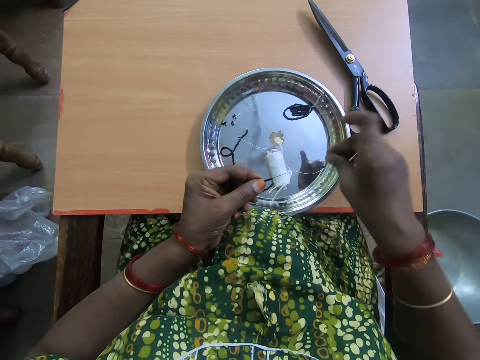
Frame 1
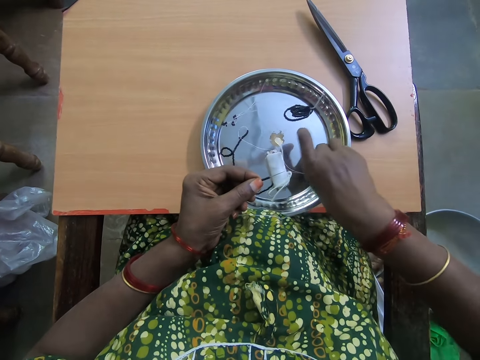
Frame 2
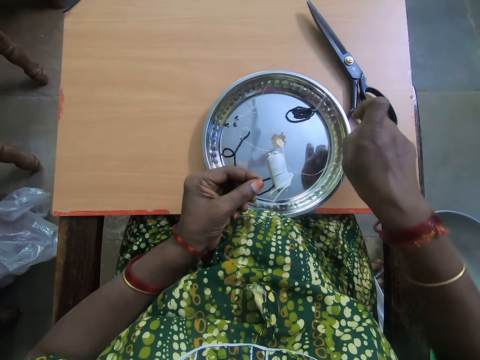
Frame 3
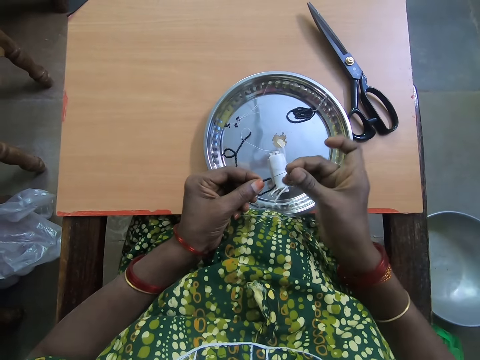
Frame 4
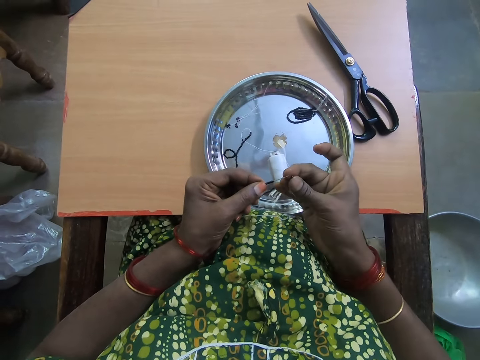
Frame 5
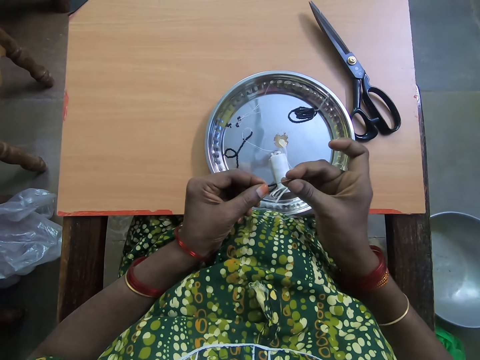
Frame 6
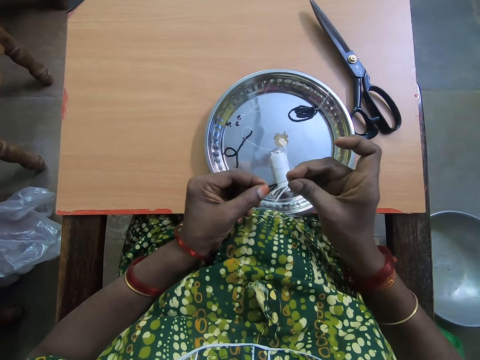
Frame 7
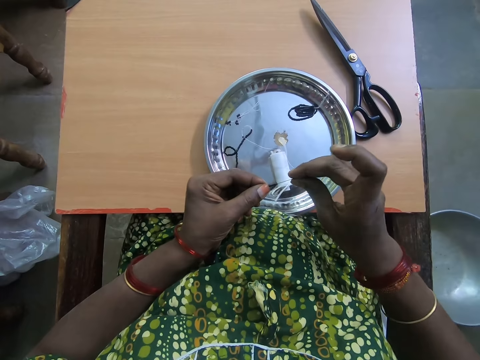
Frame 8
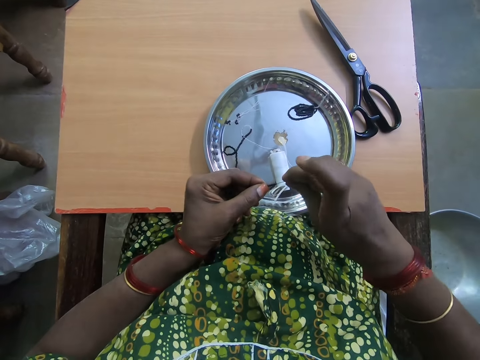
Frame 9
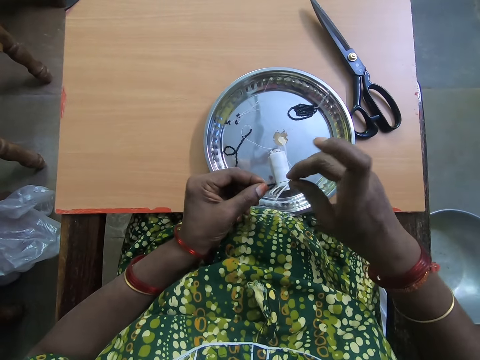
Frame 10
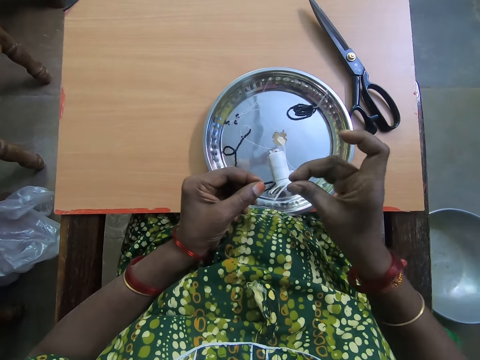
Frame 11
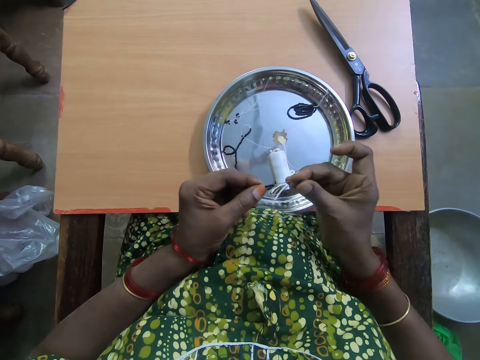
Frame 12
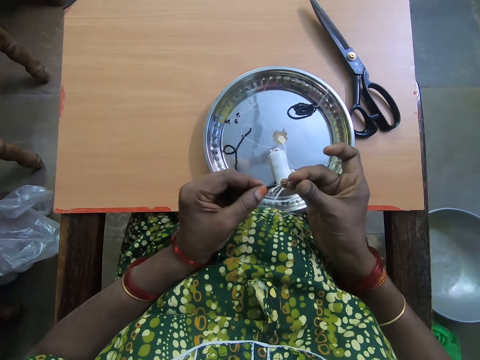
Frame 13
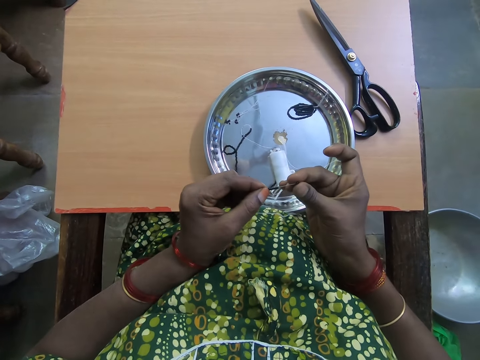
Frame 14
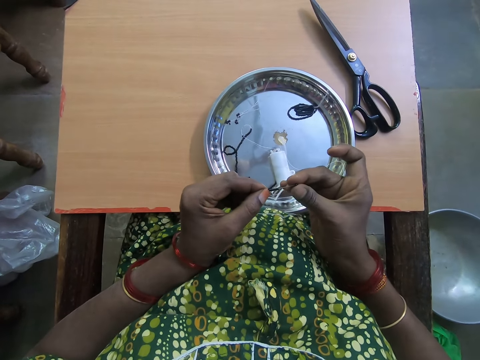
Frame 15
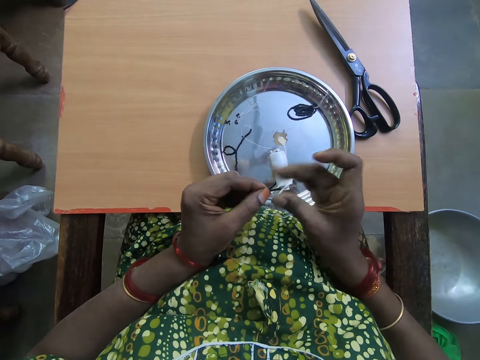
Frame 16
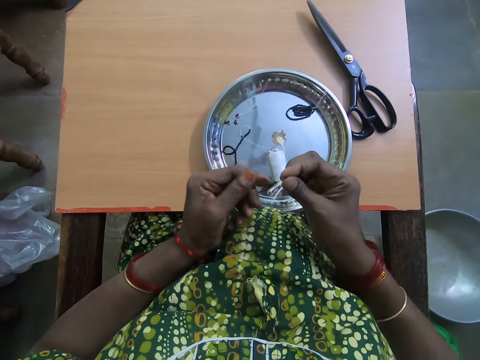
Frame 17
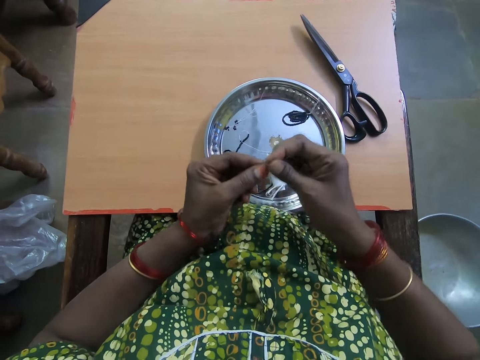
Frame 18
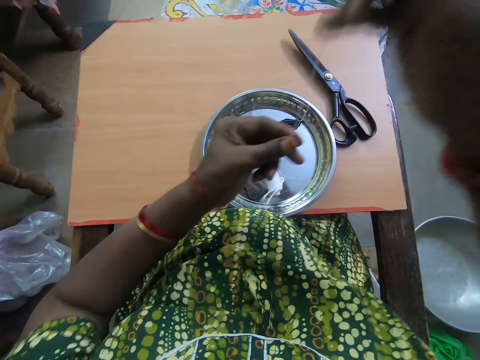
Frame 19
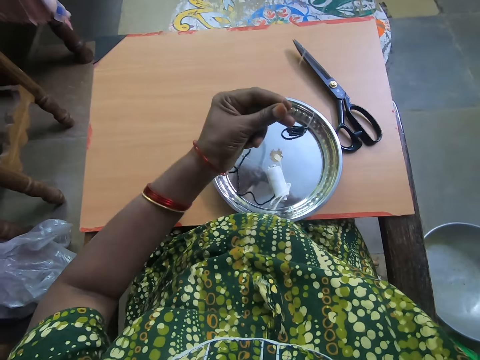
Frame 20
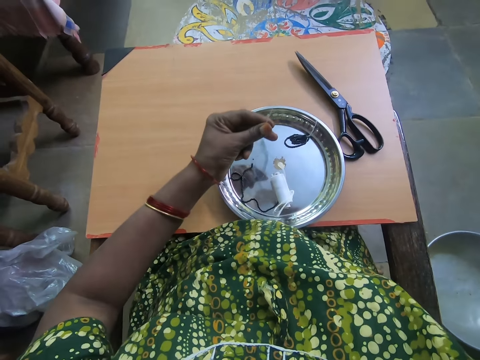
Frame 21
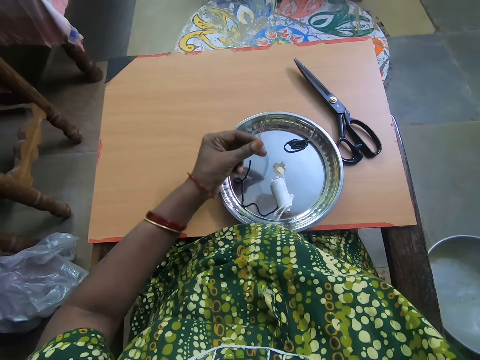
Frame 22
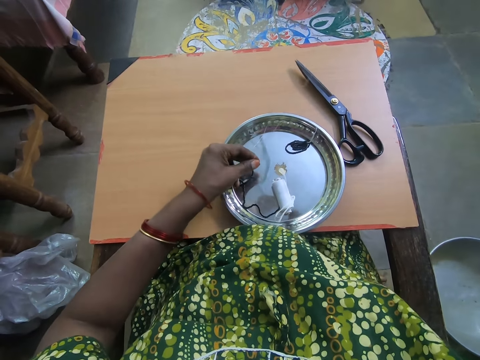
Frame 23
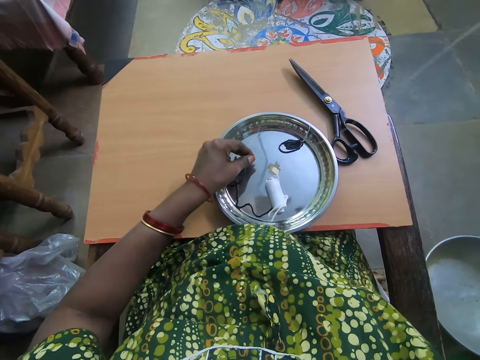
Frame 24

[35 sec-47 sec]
The camera wearer picks up a bead in the tray with her right hand. She fixes the bead in the needle in her left hand. She stretches the beads in the bracelet thread. She pushes the beads from the needle into the thread with her left hand.

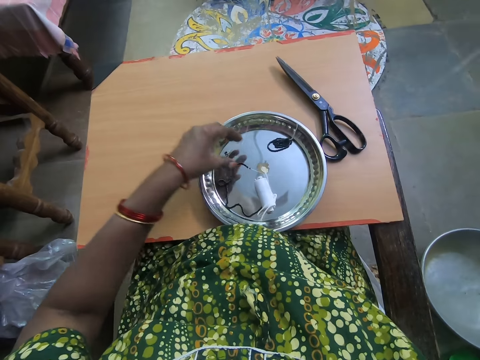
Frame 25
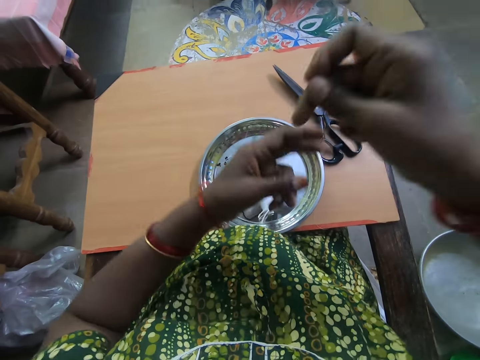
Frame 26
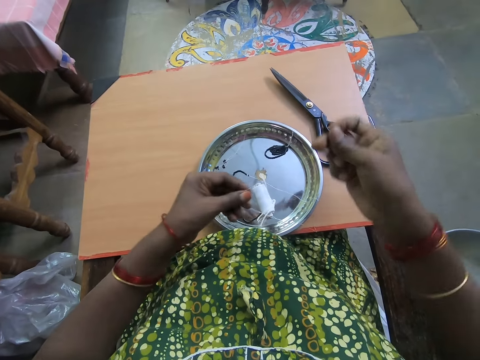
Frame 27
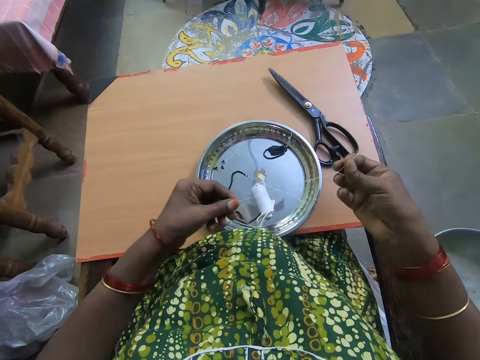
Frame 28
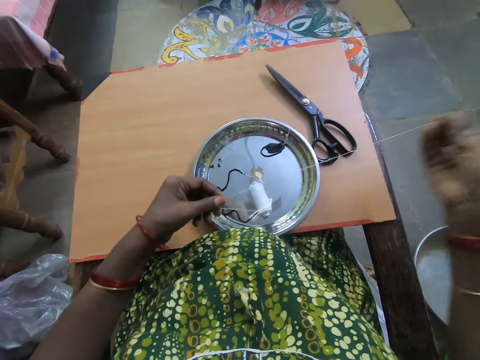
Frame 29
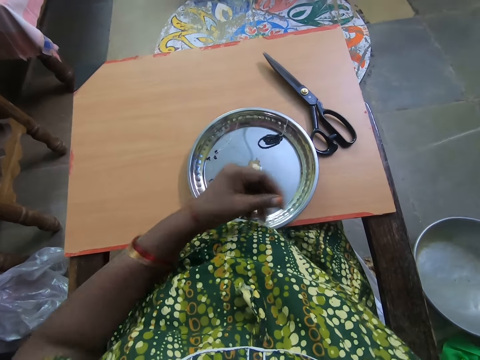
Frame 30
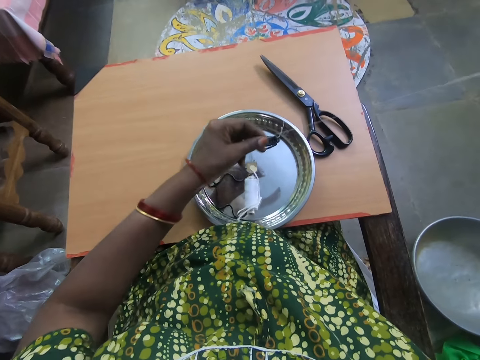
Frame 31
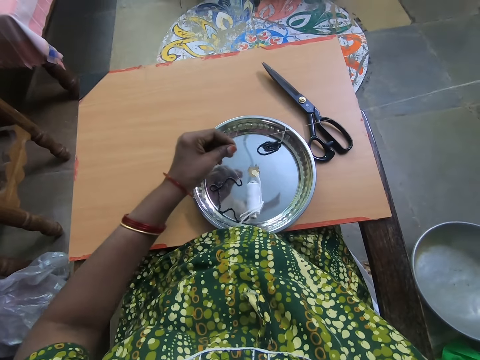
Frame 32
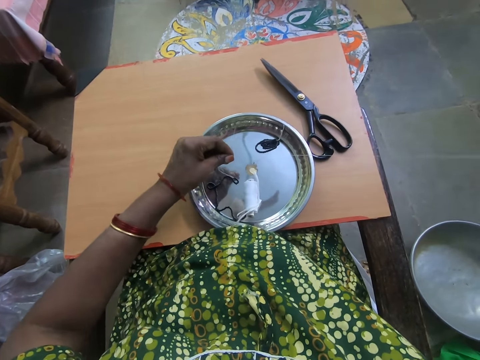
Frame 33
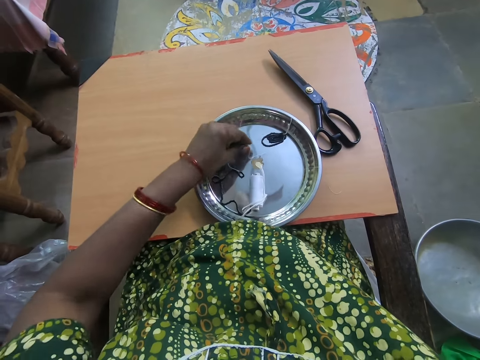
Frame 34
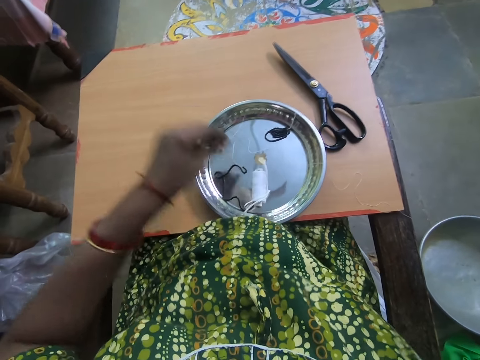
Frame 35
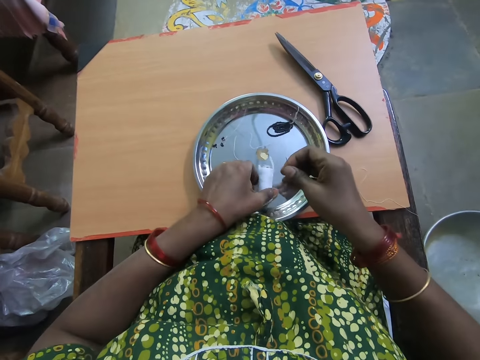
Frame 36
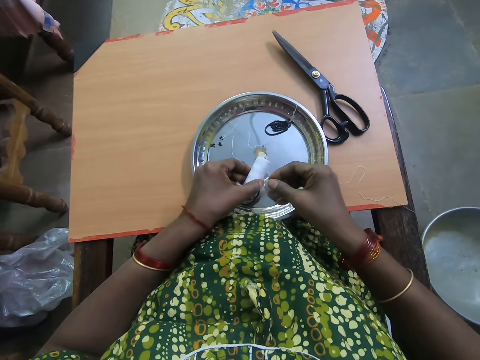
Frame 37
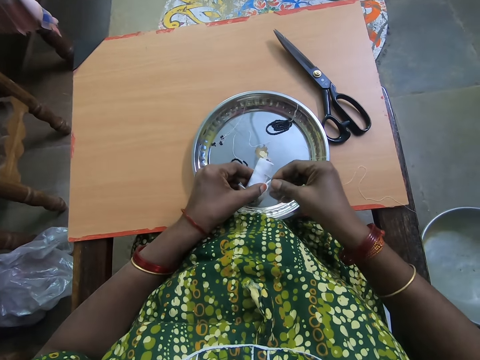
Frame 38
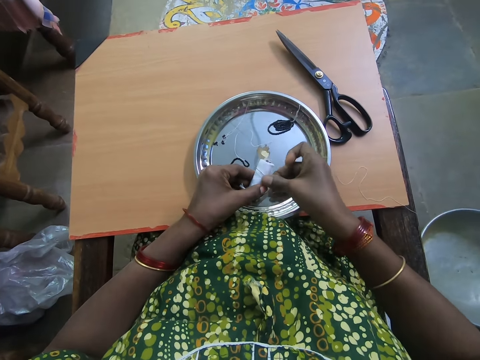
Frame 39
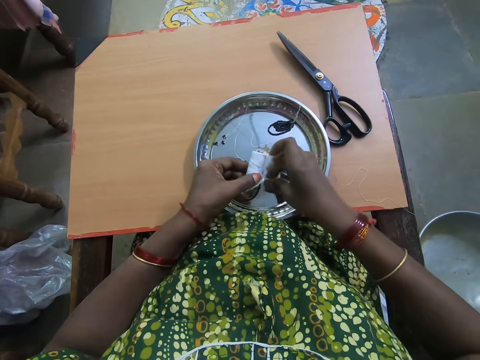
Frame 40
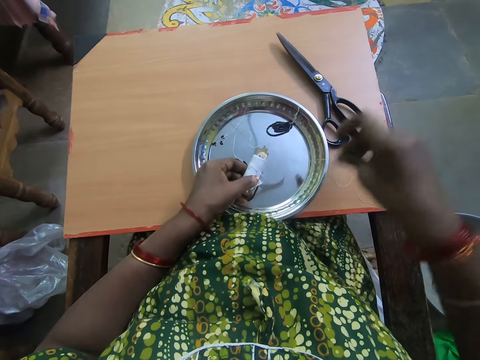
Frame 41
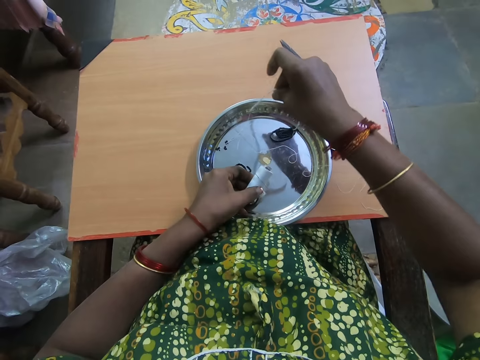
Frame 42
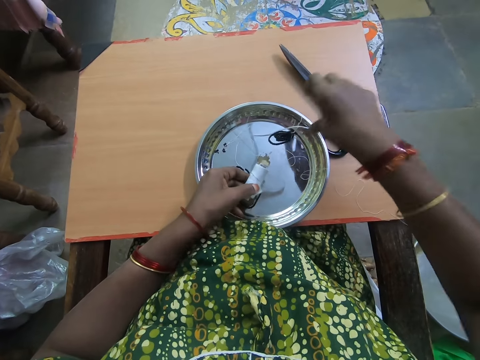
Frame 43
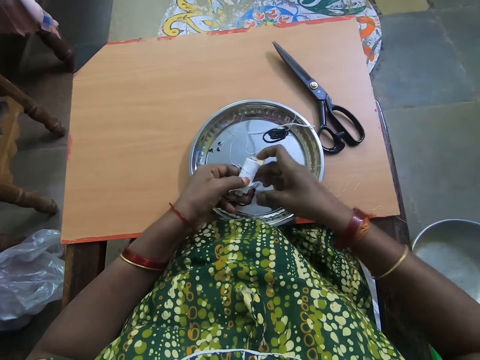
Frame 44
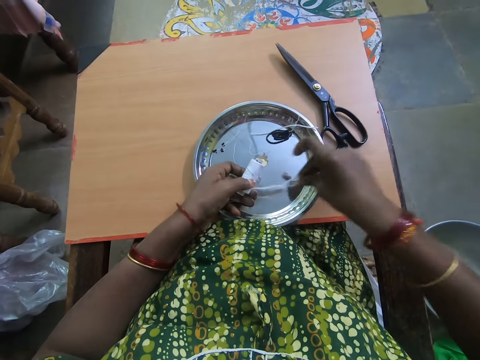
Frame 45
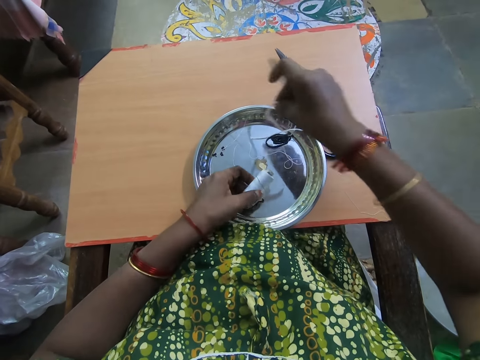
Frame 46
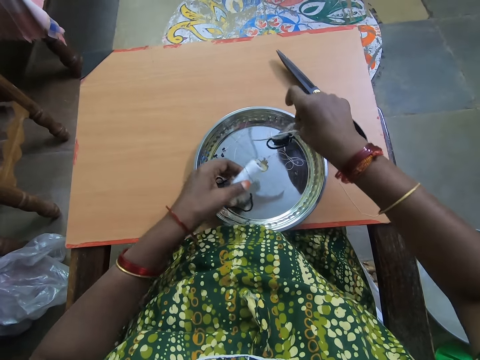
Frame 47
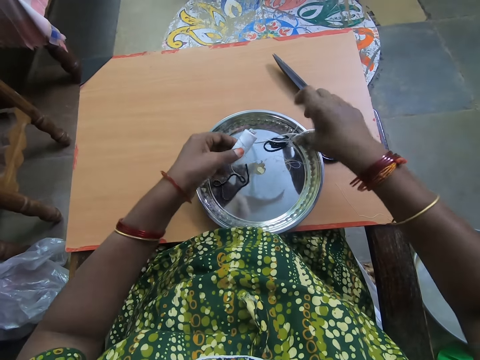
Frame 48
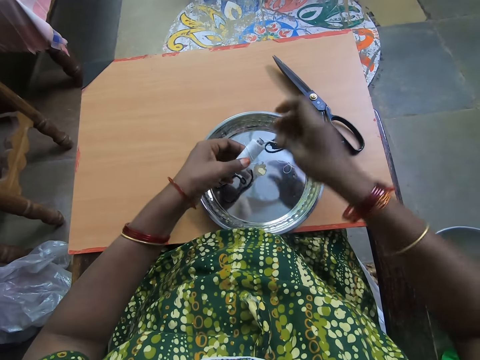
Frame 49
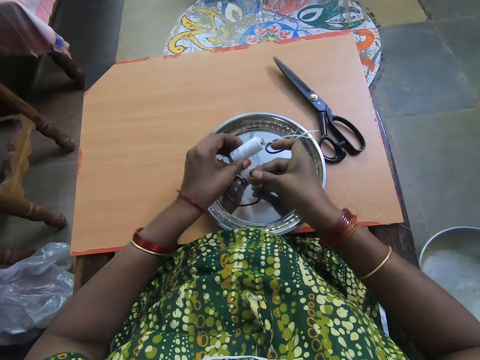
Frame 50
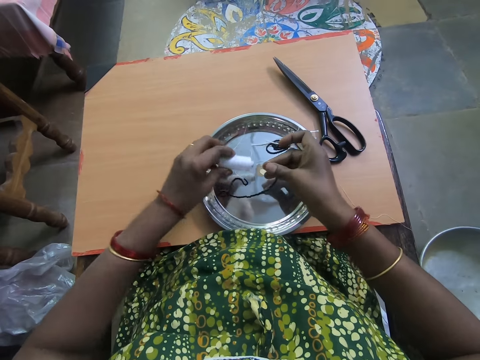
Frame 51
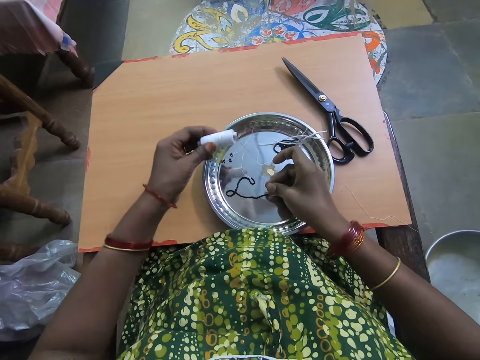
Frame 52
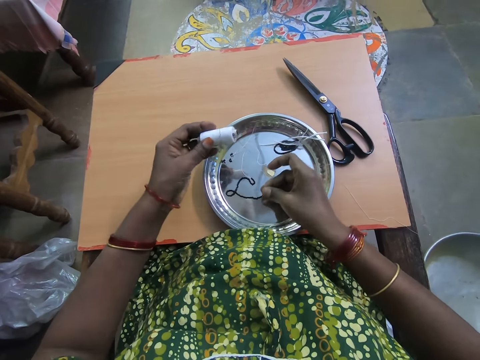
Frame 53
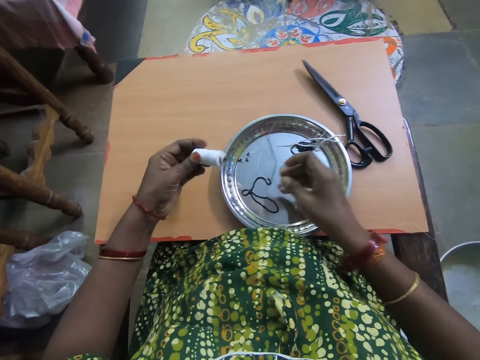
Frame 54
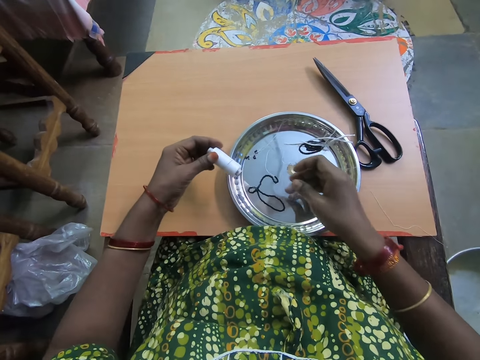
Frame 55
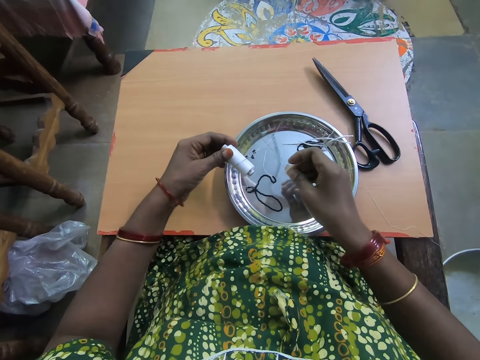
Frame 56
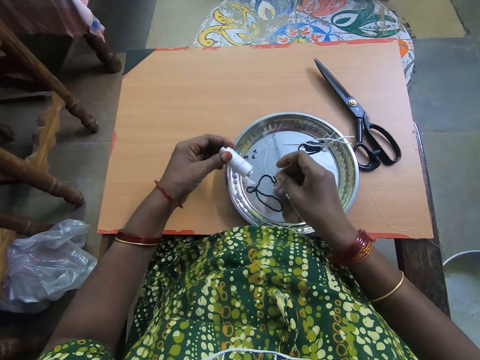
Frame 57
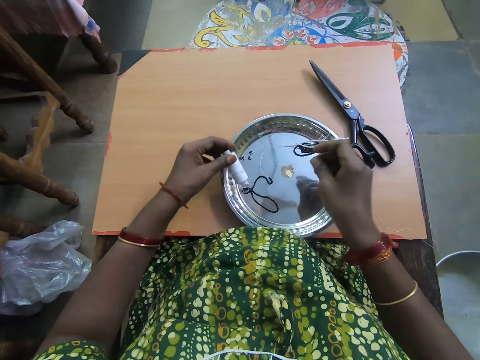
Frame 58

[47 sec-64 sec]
The camera wearer drops the beads in the thread on a plate. She stretches the bracelet thread. She pulls the thread with both hands. She drops the thread. She picks up a thread from the plate with her left hand. She fixes the needle into the thread with her right hand. She pulls out a thread from the thread in her left hand with her right hand. She places the thread in her right hand on the plate. She pulls out a thread from the thread in her left hand with her right hand. She places the thread in her right hand on the plate. She stretches the thread. She untangles the beaded thread from the thread roll in her left hand. She drops the thread.
